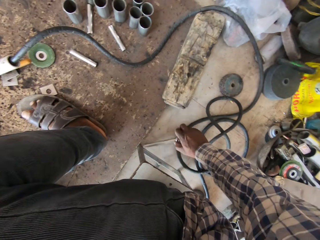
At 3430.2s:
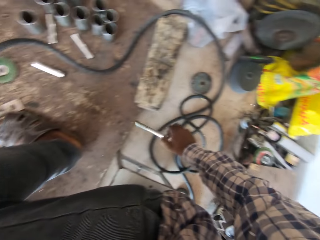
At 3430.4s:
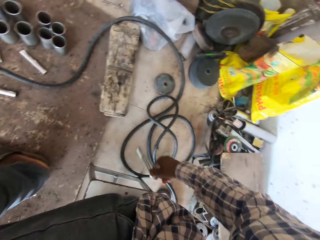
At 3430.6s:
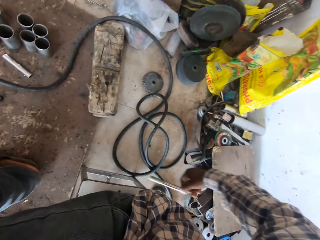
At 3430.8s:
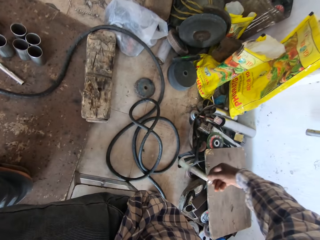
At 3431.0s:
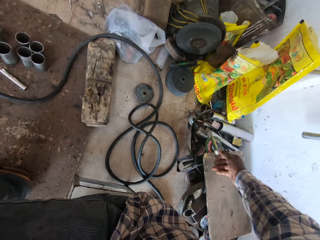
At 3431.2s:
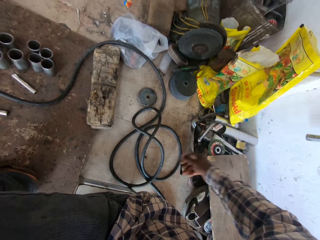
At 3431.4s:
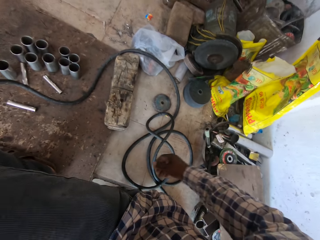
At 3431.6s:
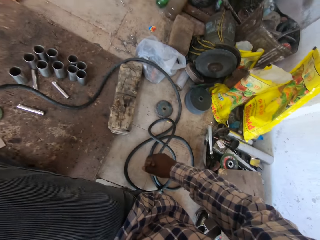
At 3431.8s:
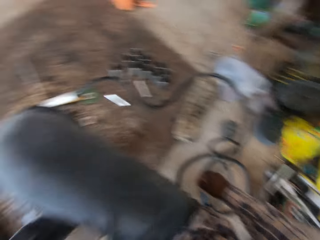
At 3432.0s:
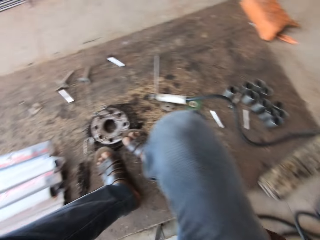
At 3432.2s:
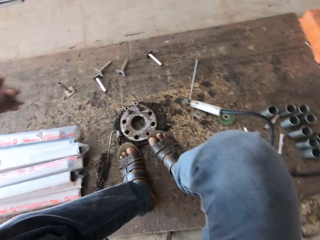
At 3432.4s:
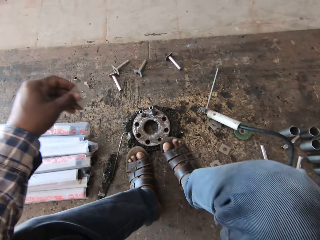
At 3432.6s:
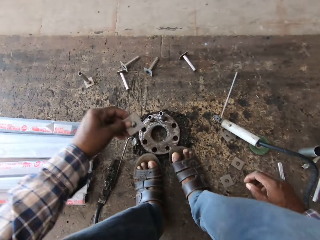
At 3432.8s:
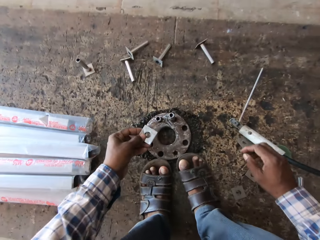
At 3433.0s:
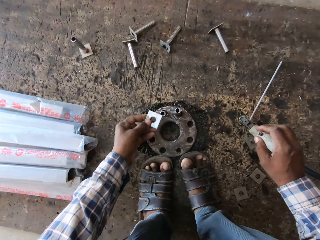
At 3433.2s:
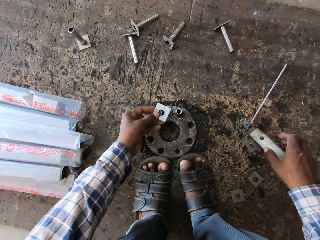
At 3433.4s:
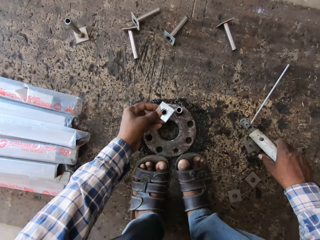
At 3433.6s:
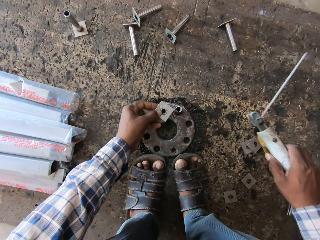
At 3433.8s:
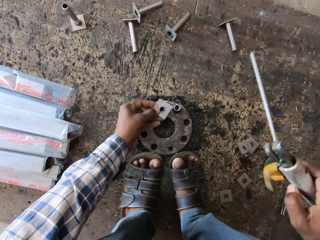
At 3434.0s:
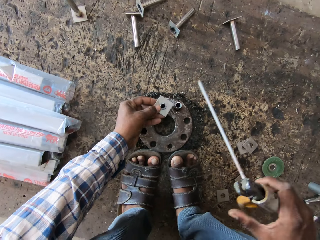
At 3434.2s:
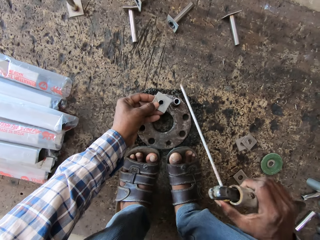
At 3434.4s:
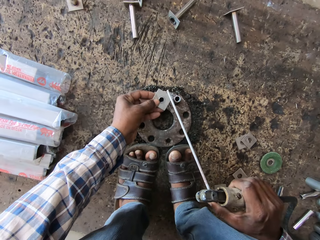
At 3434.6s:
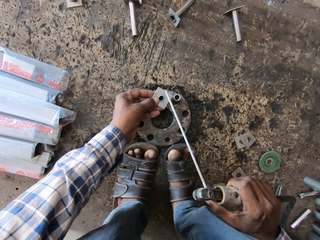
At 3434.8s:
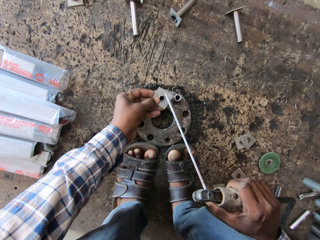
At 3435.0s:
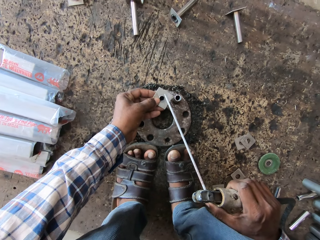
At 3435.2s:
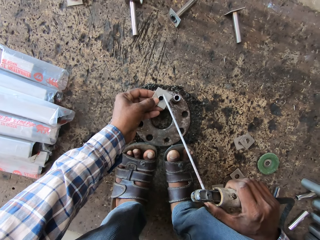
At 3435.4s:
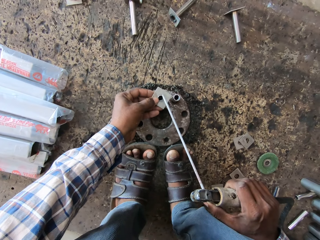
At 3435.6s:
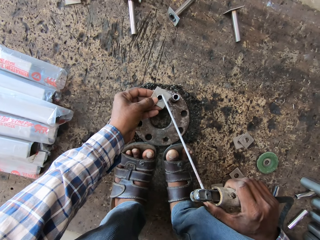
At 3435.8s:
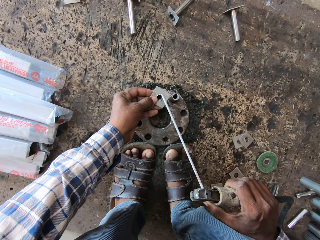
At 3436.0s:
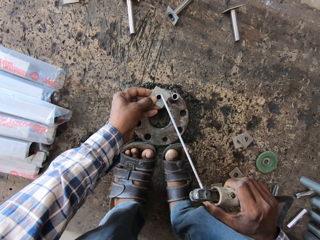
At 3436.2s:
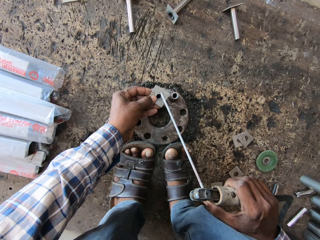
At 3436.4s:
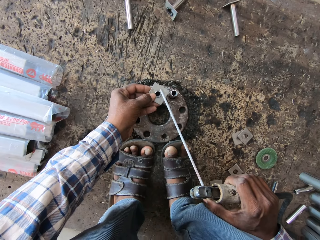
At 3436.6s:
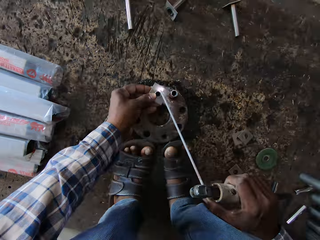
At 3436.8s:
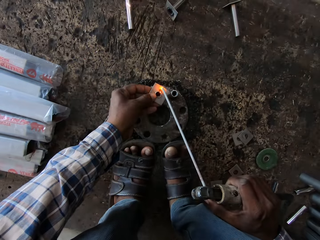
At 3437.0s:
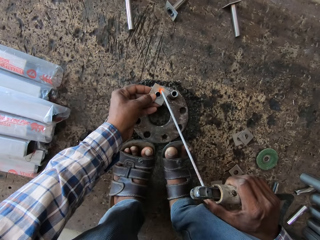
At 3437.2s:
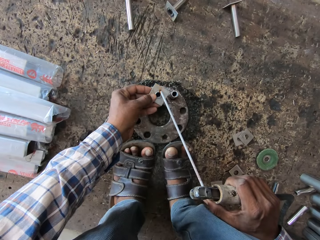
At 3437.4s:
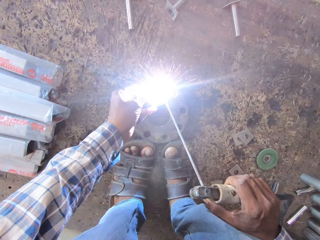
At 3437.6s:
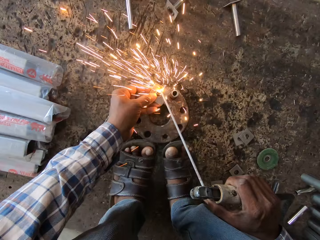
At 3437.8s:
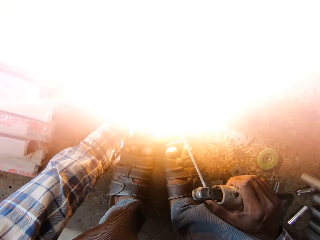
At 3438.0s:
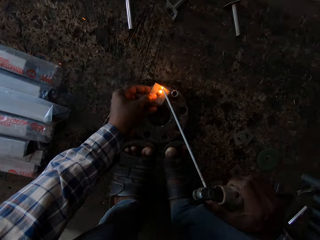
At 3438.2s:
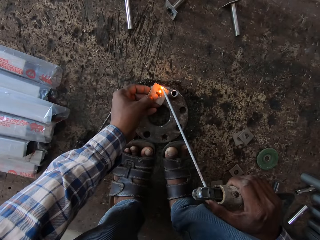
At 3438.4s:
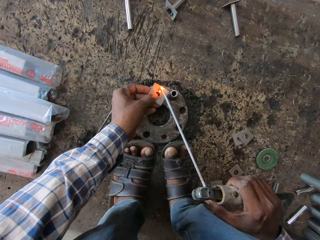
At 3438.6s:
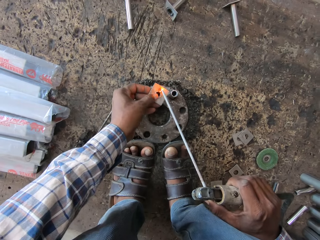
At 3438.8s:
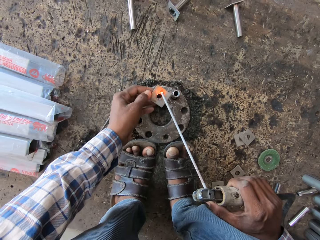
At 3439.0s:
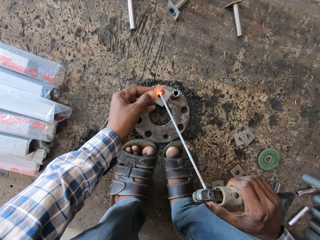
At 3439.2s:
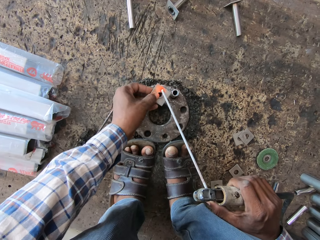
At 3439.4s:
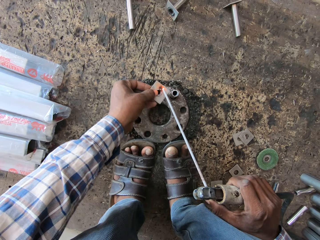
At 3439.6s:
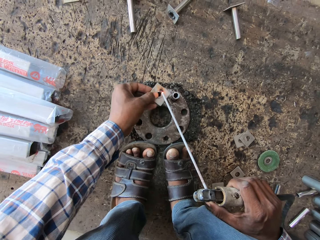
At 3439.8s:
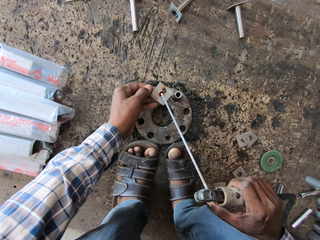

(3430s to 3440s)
The camera wearer picks up a steel pipe from the floor with his right hand. He throws the steel pipe on the floor with his right hand. He holds a base plate with his left hand. He picks up the welding torch from the floor with his right hand. He places the base plate on the steel pipe with his left hand. He welds the base plate and the steel pipe with the welding torch in his right hand. He welds the base plate and the steel pipe again. He adjusts the base plate on the steel pipe with his left hand.

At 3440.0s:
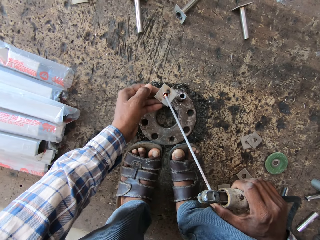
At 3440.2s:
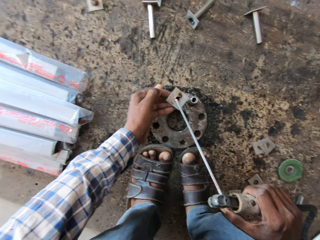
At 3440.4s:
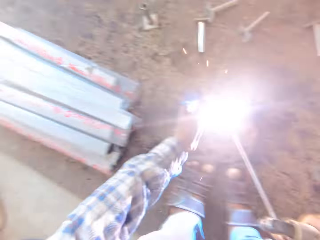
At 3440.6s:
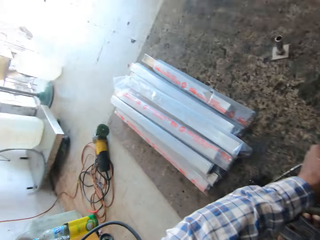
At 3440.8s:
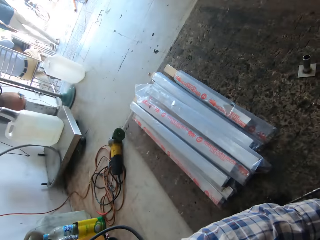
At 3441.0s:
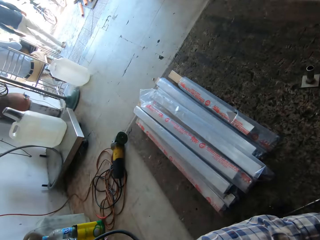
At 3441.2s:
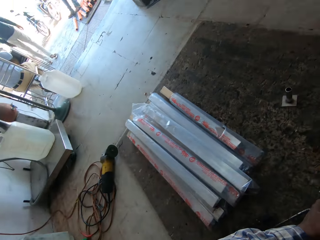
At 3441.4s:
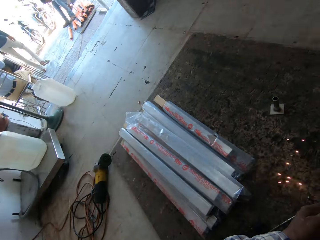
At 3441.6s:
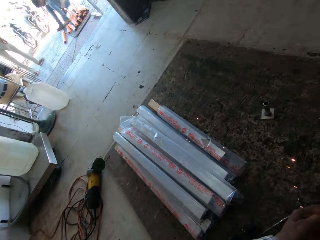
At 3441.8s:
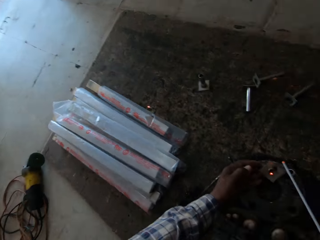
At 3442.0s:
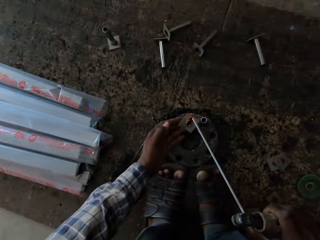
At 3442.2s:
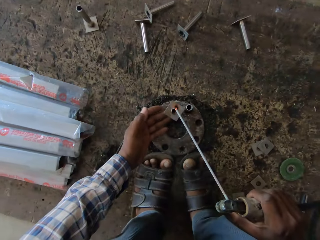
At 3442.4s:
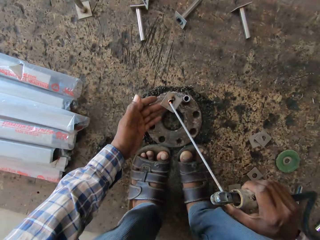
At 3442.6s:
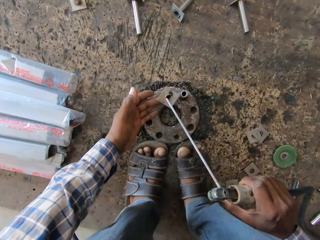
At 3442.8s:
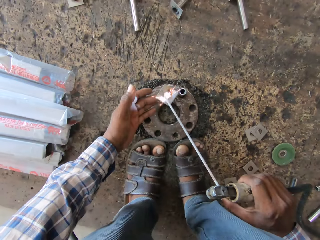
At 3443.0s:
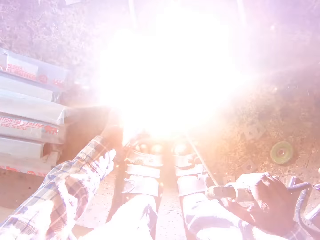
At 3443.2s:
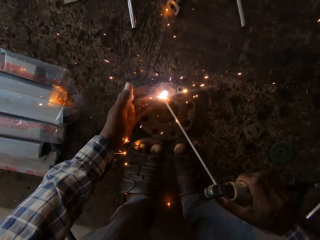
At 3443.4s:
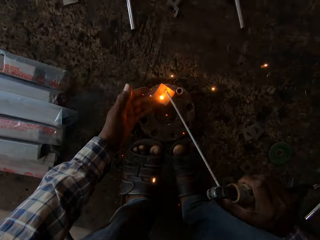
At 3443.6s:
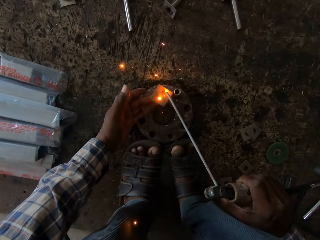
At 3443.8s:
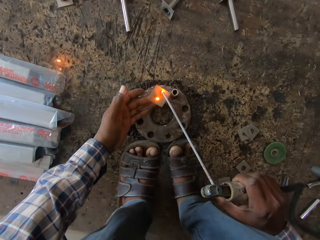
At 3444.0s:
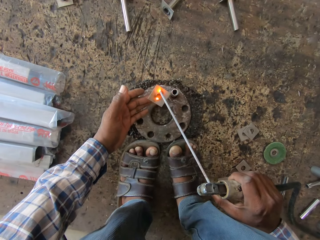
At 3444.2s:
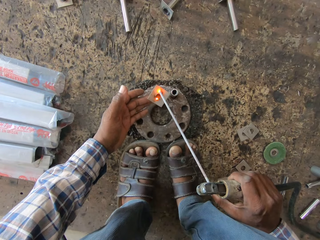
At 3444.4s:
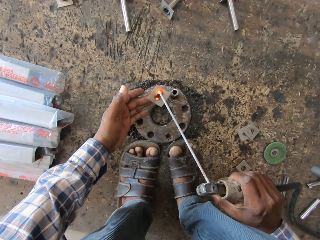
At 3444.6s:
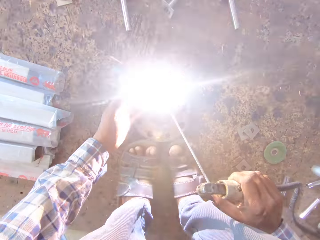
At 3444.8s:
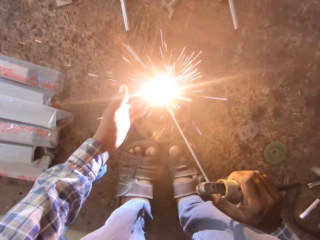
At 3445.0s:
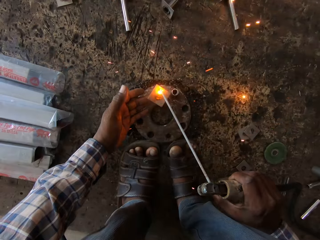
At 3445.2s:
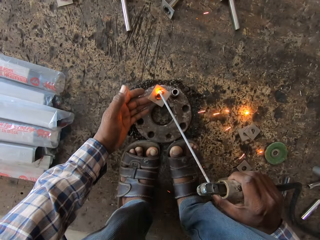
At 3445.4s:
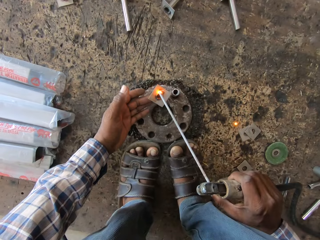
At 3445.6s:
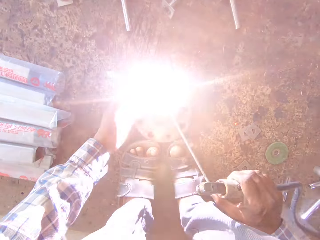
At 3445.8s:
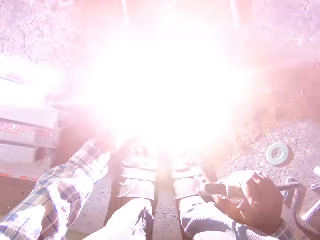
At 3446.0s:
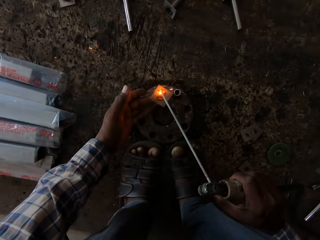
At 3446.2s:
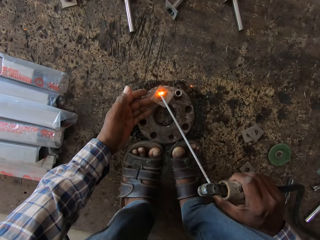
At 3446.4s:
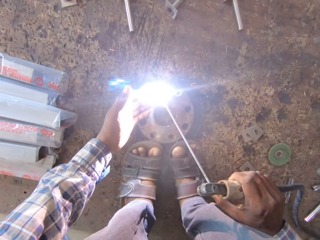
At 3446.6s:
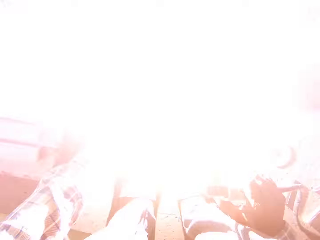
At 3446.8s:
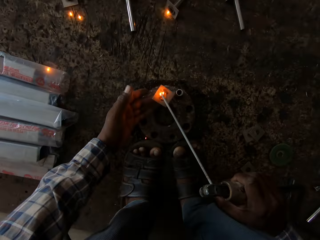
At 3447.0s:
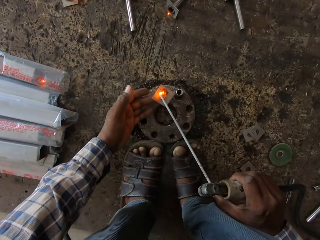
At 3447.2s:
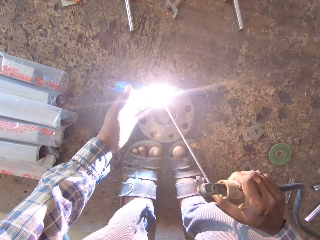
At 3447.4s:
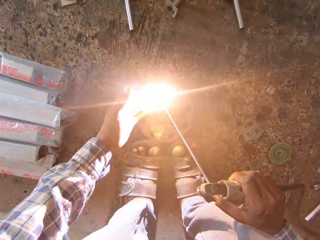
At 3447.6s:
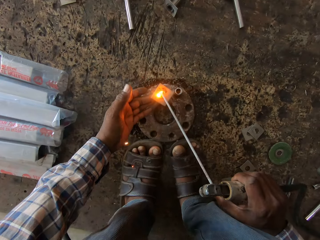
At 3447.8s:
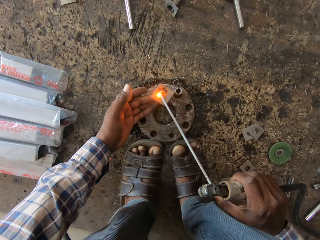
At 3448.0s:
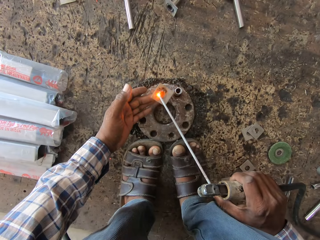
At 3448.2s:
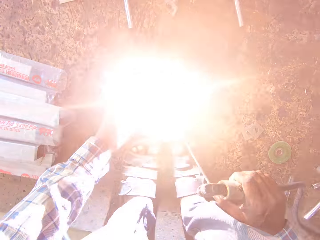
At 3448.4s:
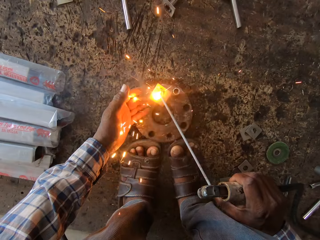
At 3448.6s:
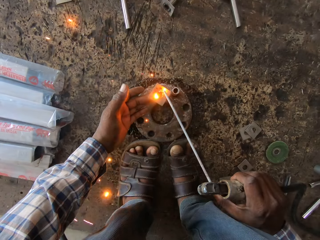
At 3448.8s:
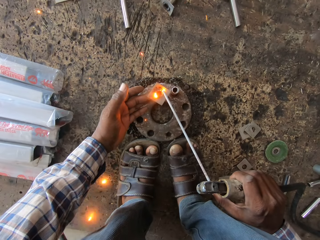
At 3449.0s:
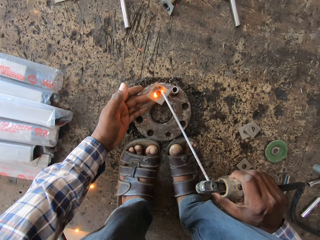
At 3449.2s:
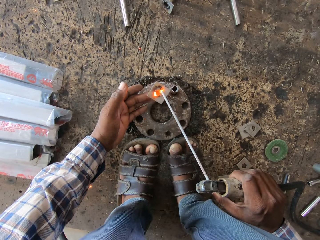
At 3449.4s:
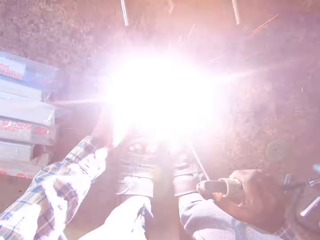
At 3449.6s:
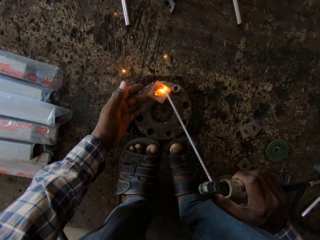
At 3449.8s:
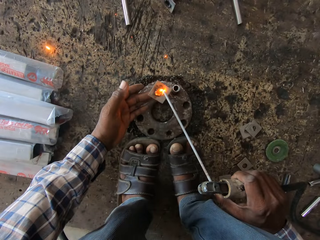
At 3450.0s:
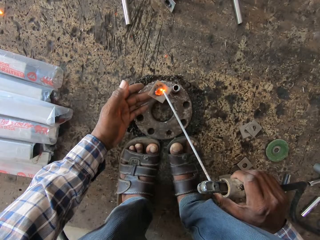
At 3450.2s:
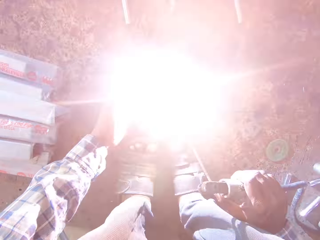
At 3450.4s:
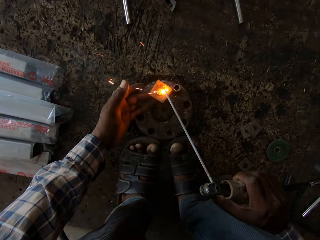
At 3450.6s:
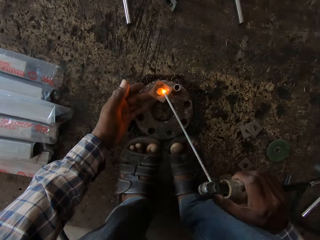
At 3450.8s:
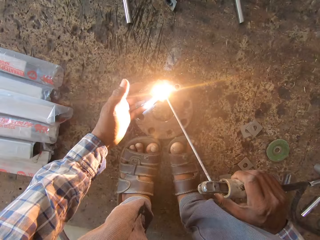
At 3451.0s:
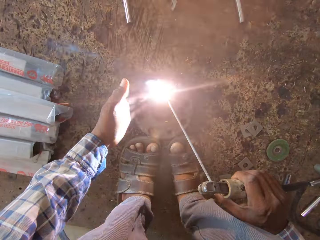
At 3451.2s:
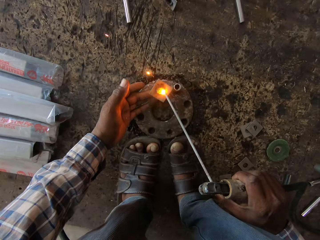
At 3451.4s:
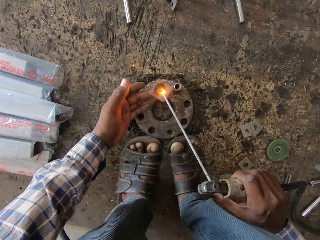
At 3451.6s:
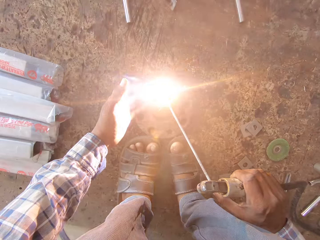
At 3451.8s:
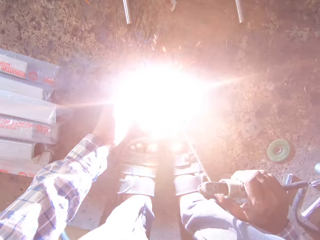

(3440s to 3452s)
The camera wearer welds the base plate and the steel pipe with the welding torch in his right hand. He looks to the left. He welds the base plate and the steel pipe with the welding torch in his right hand. He welds them again.
